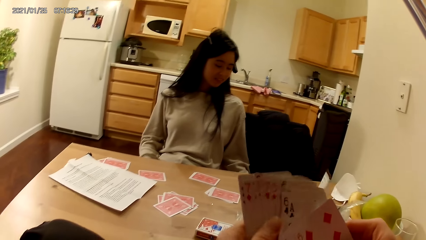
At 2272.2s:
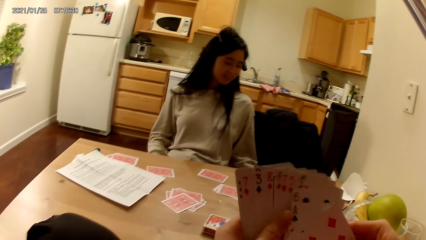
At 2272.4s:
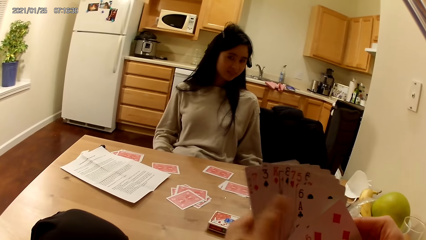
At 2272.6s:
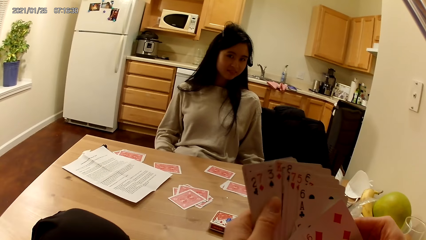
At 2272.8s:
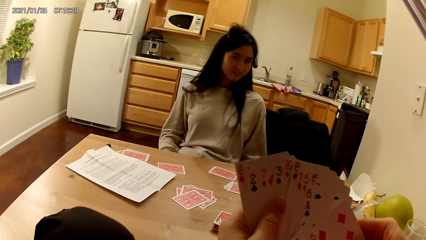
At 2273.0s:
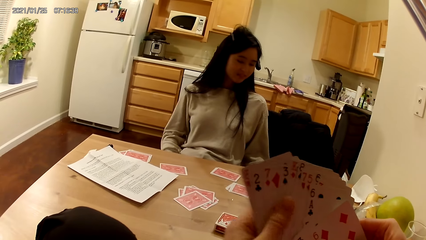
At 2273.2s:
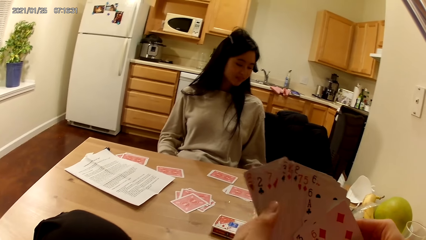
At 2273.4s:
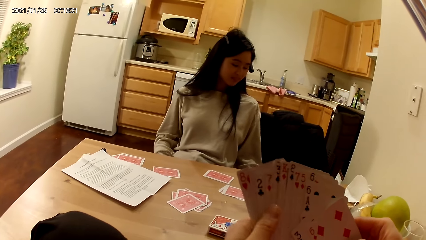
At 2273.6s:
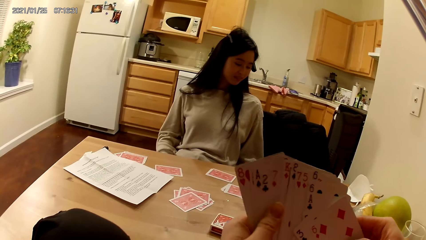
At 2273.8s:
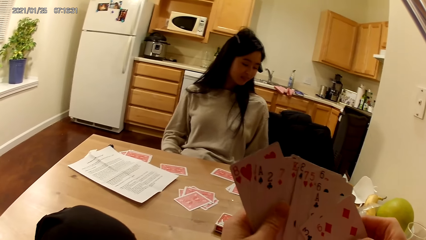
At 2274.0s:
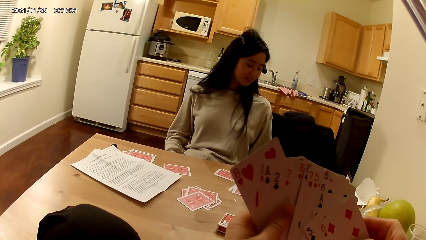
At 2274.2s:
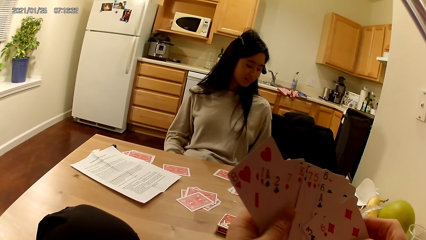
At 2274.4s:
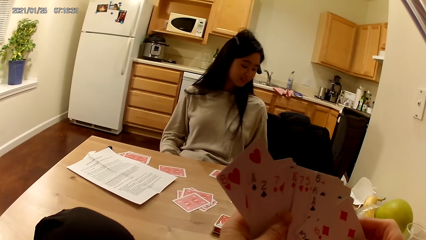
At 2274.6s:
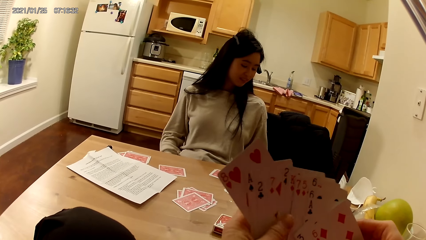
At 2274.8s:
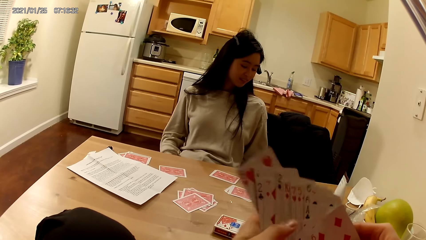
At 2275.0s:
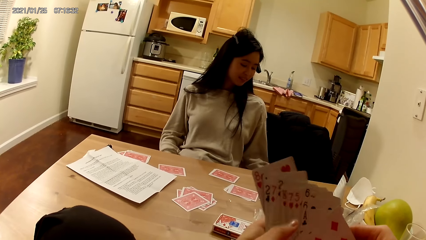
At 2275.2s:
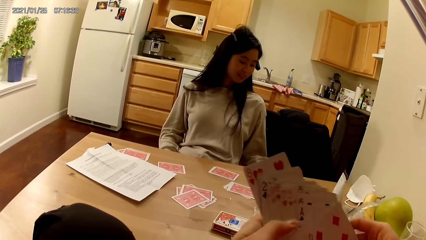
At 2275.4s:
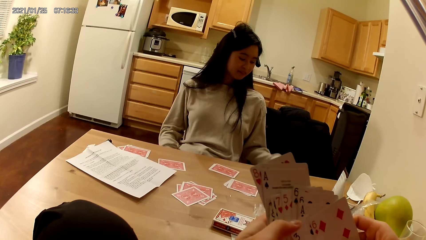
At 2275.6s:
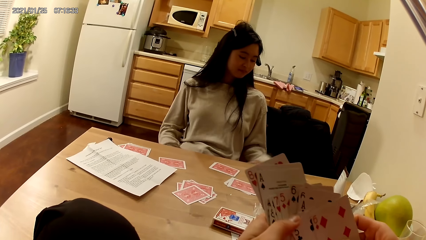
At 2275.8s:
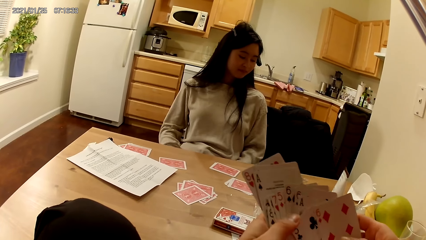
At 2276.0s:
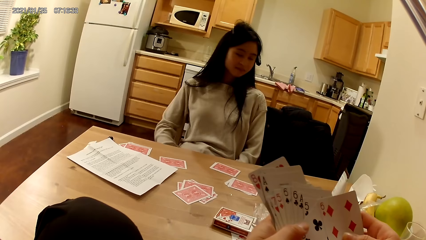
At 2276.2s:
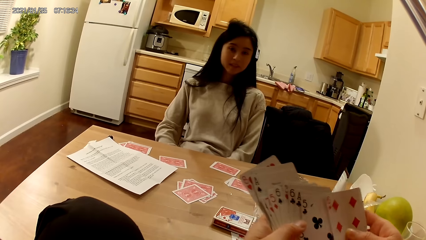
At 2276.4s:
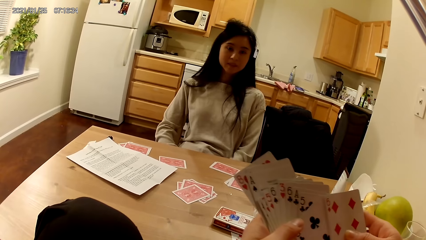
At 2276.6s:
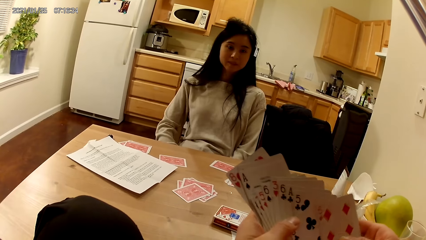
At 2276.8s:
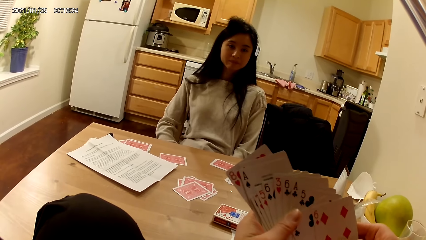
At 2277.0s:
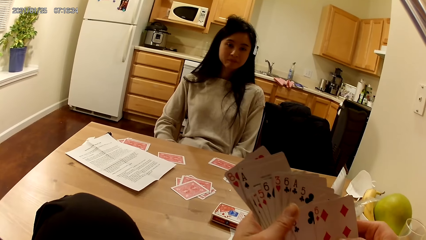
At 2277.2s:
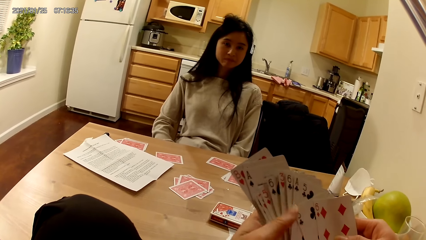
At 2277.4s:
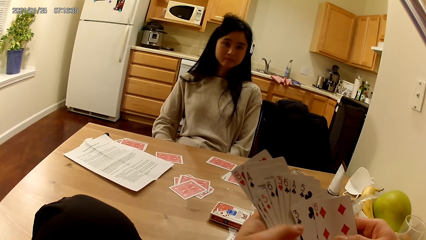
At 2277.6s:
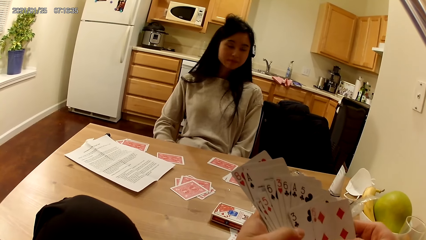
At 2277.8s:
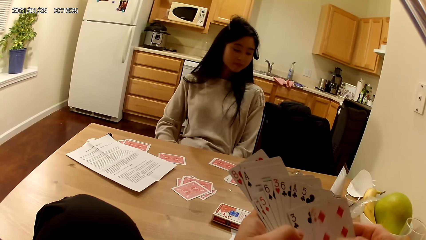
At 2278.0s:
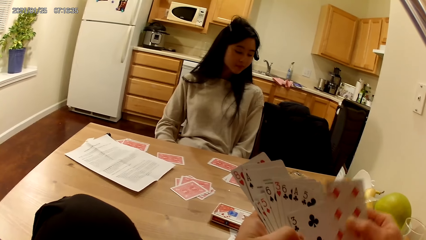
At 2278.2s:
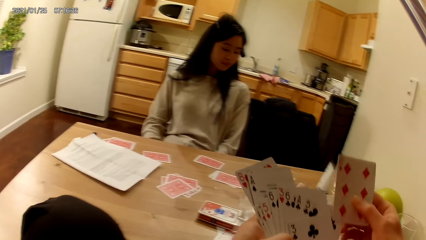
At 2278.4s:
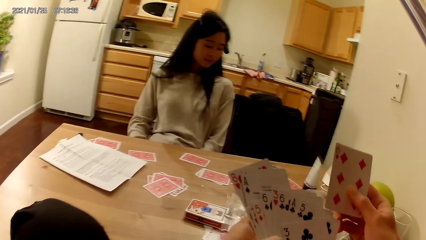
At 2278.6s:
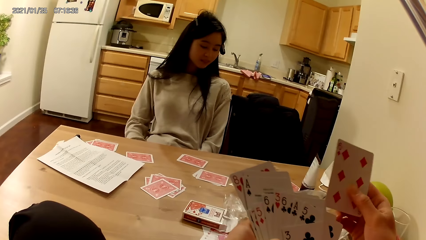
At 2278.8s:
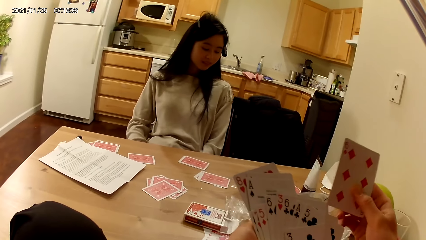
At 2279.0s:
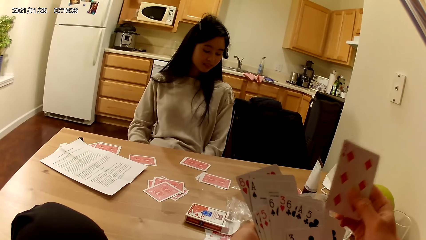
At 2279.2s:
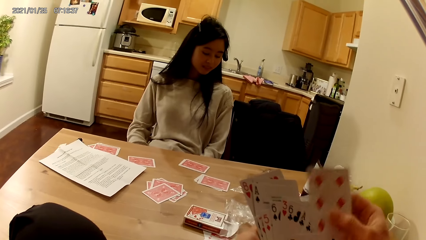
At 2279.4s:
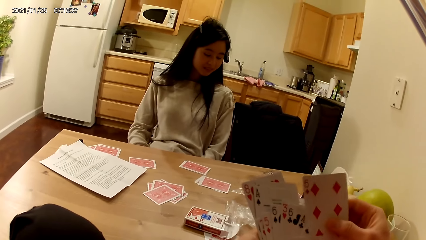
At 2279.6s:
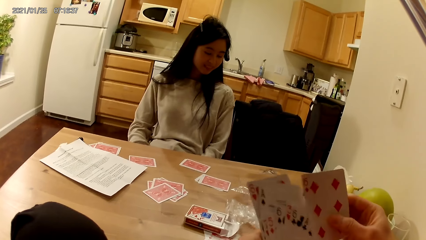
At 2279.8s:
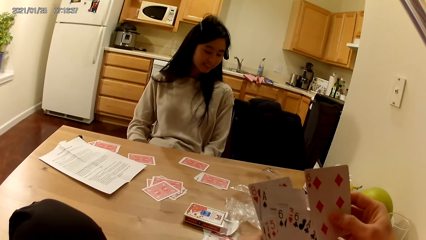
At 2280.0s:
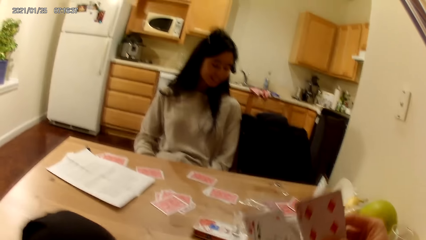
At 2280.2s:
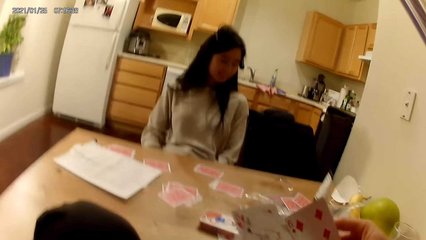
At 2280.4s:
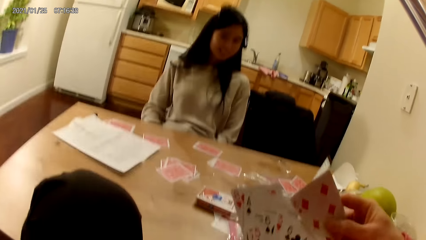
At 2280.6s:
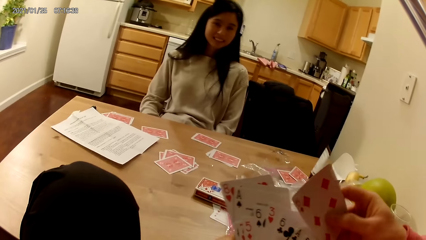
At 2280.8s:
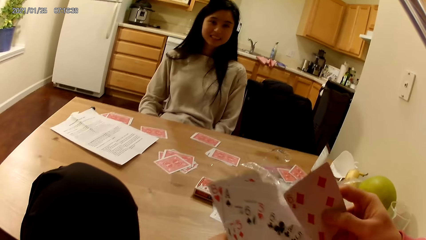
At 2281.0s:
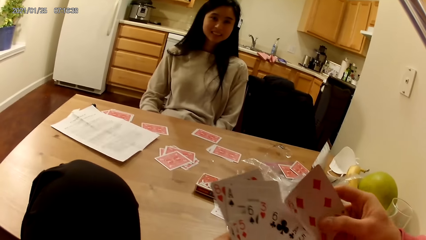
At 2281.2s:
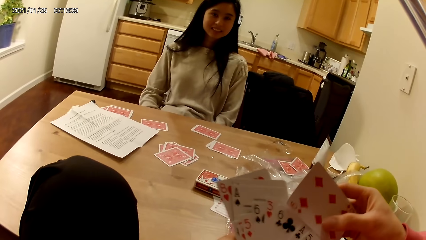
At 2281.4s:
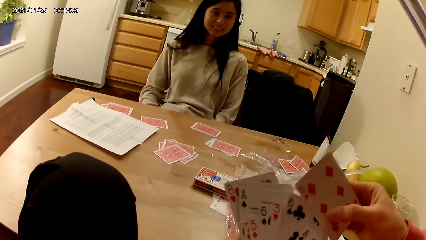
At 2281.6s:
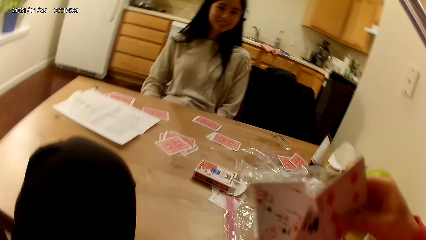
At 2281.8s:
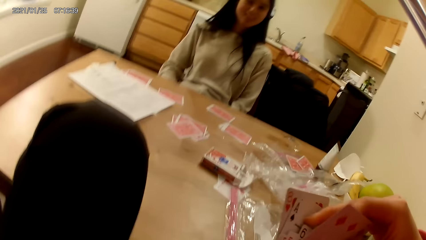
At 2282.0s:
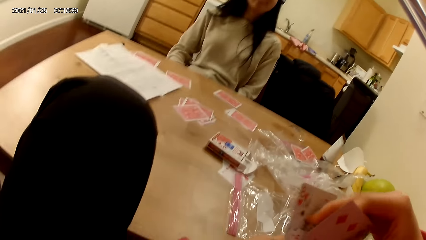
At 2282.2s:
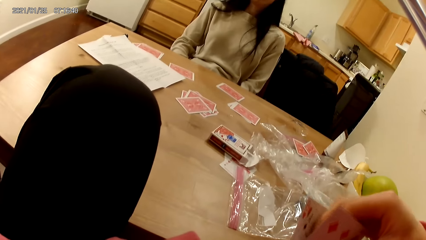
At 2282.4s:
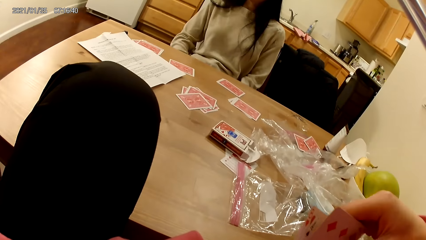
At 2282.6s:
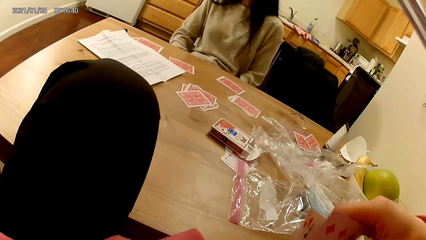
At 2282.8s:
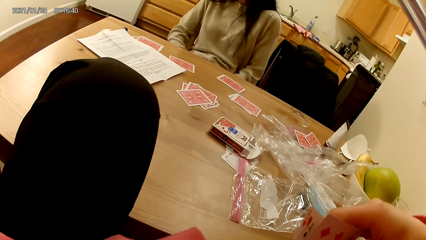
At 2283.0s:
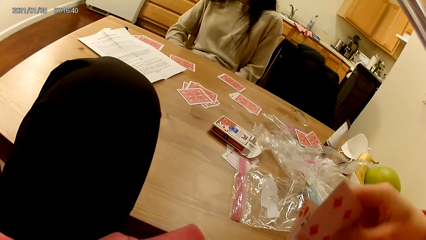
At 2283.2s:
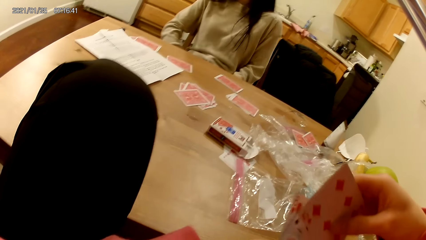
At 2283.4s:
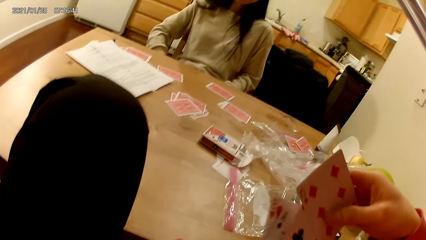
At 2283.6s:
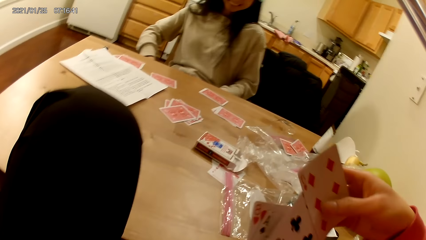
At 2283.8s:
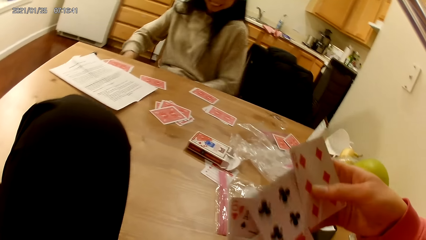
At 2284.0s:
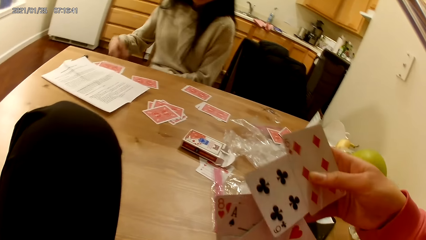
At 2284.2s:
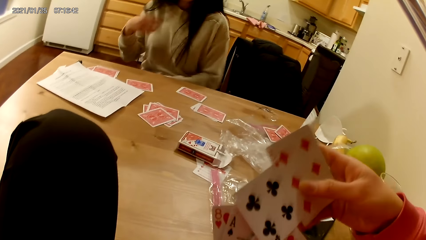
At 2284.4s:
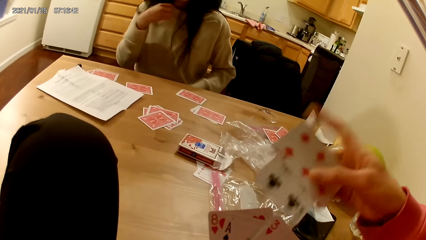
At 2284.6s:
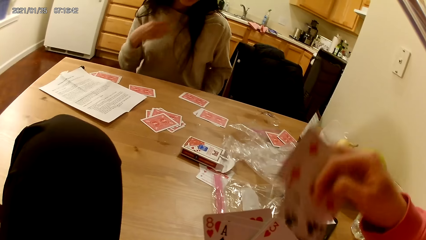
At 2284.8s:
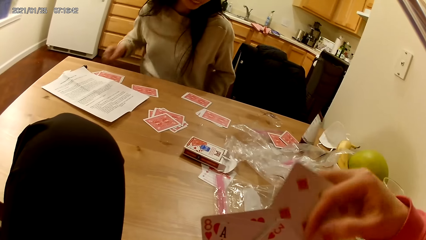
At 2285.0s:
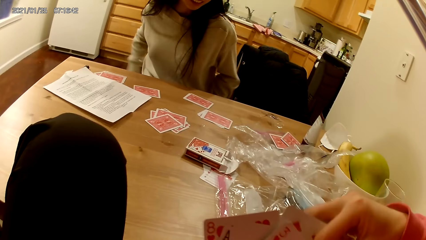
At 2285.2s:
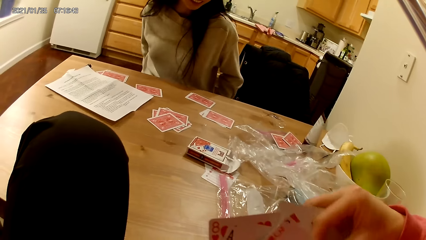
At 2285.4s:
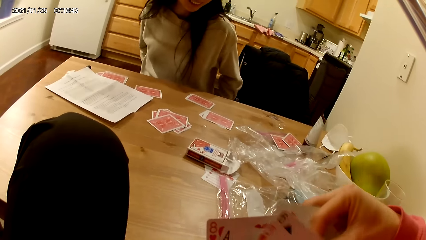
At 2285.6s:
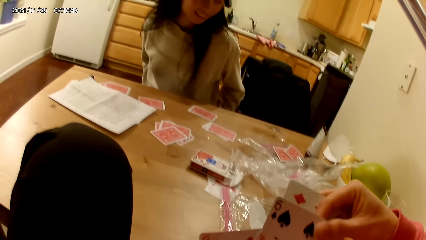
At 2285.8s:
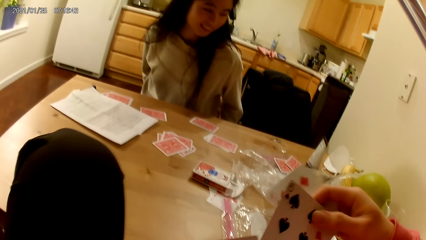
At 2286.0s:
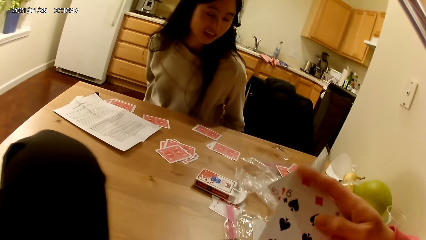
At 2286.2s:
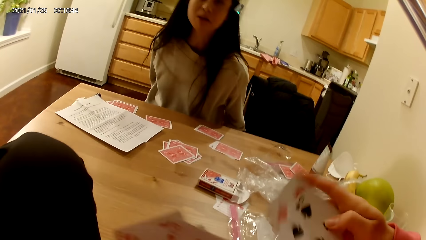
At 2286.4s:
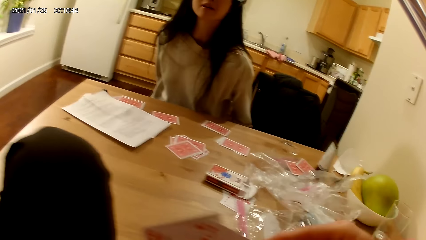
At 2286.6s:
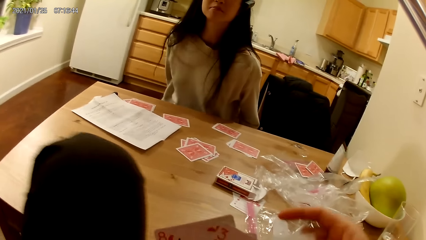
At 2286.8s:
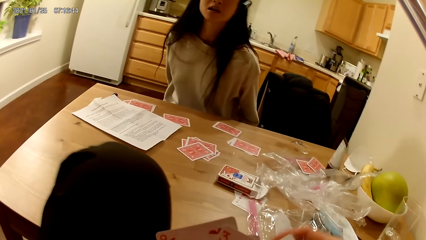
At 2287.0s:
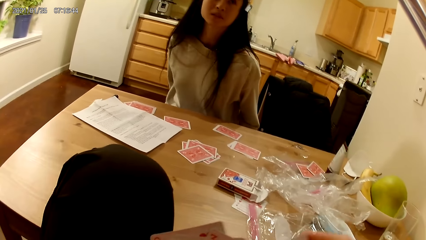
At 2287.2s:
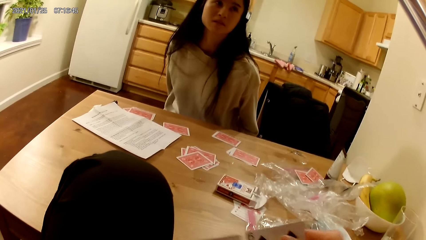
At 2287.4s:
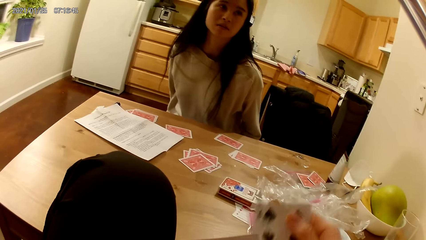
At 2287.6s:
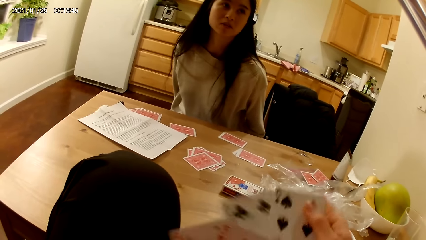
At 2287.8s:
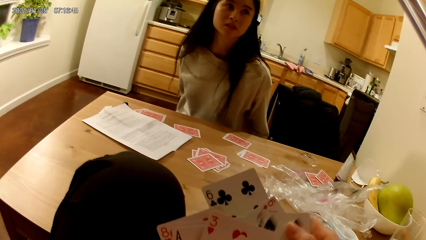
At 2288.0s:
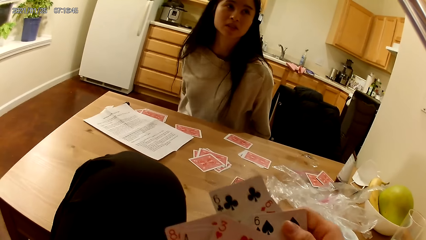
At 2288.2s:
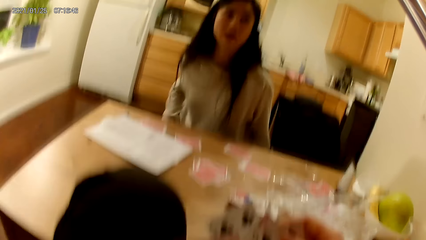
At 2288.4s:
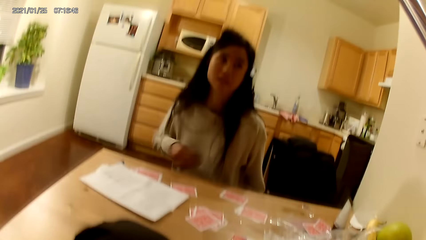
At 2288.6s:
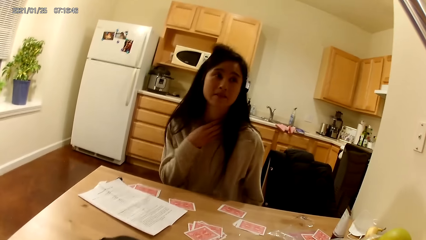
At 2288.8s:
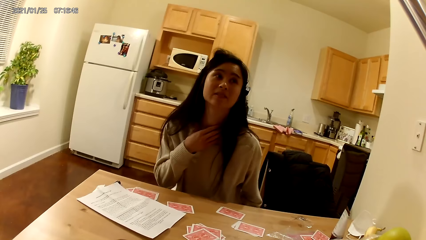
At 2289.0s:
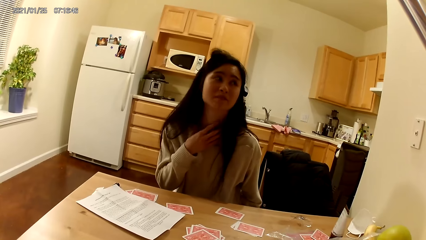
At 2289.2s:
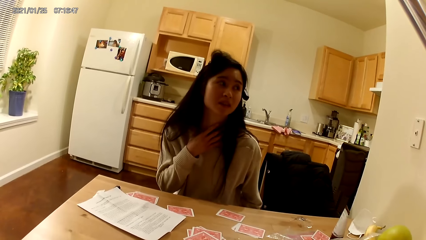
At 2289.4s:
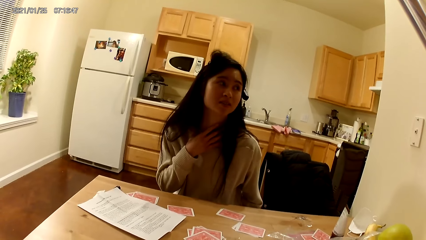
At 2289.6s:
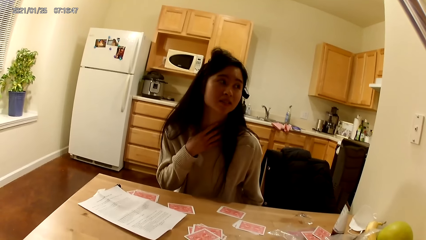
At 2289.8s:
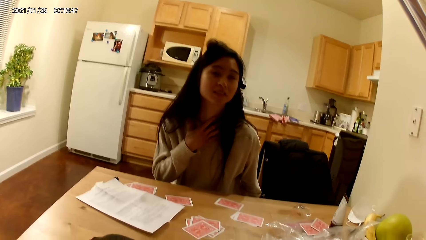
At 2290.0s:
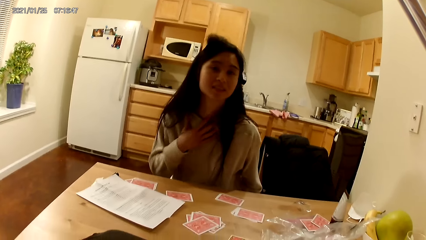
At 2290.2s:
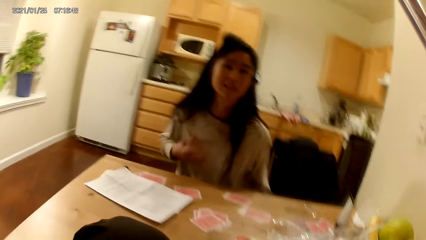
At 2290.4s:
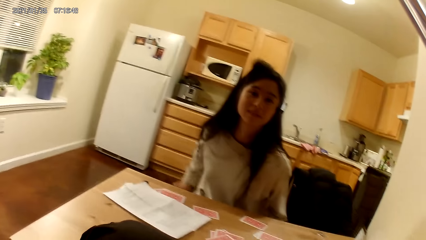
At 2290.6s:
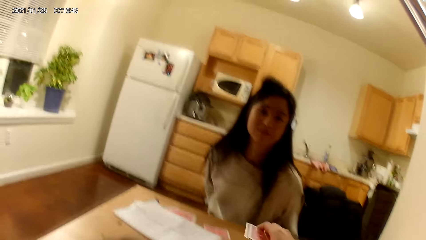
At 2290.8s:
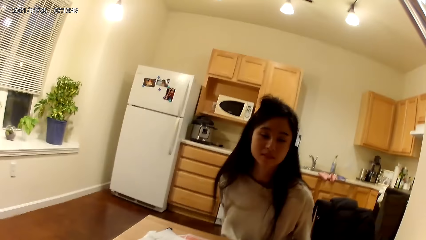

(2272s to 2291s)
The camera wearer holds playing cards with hands. They hold a playing card with a hand. They pick playing cards from the other hand. The woman puts a hand on her neck.
